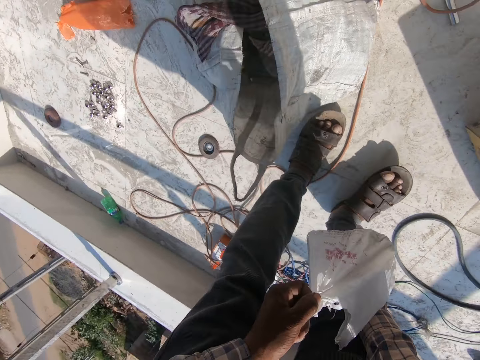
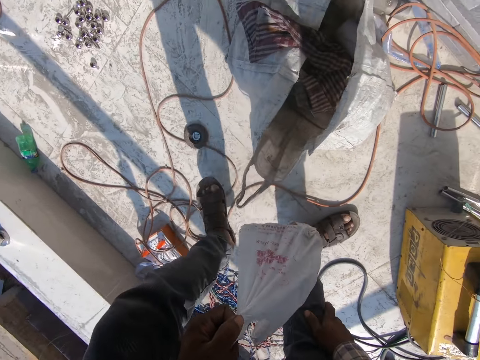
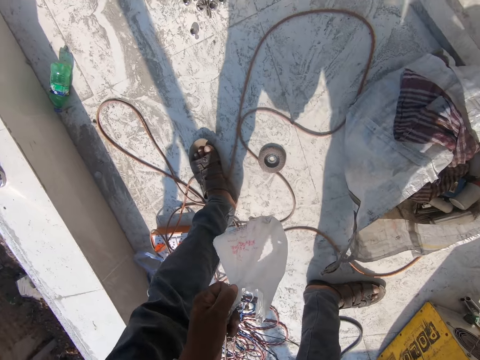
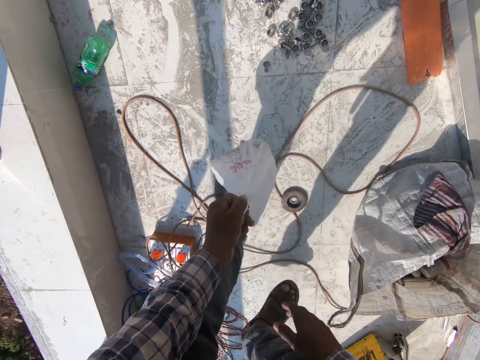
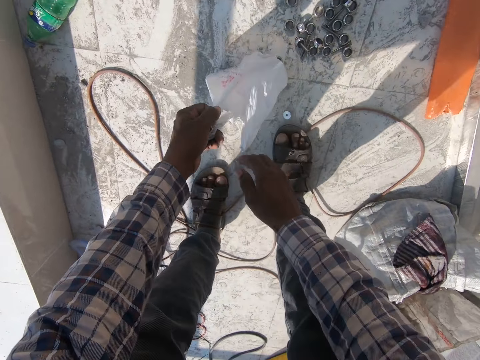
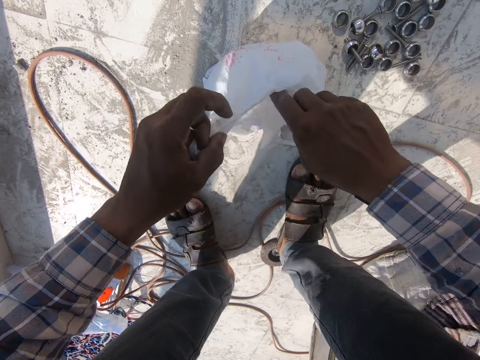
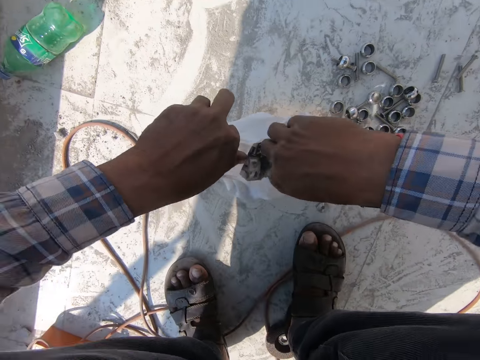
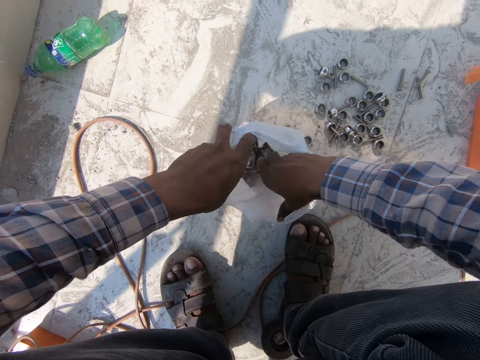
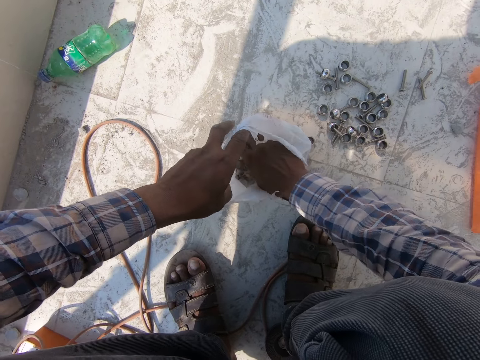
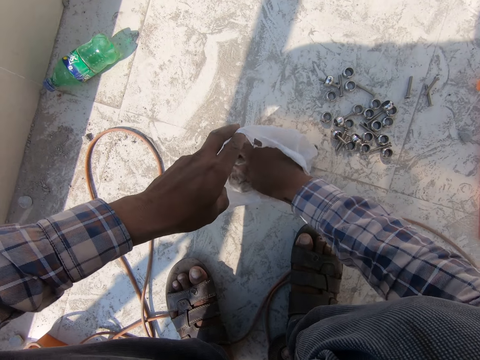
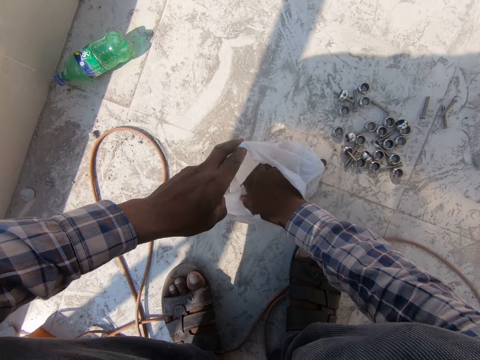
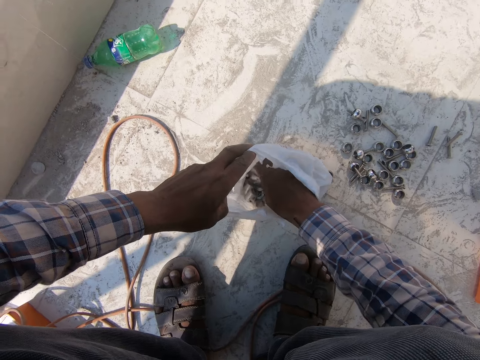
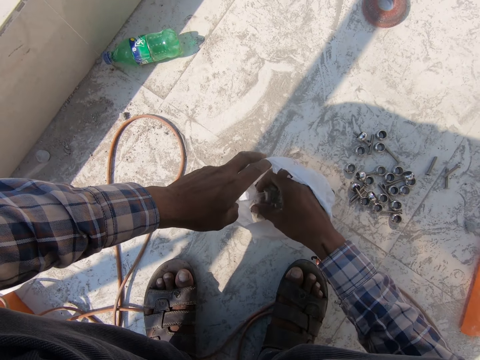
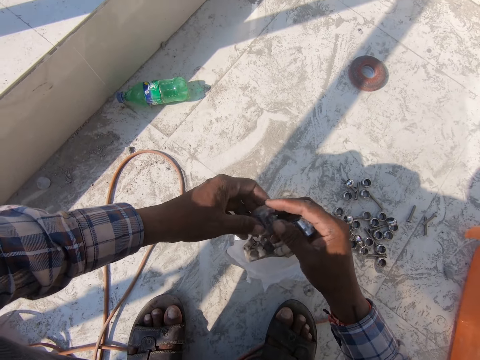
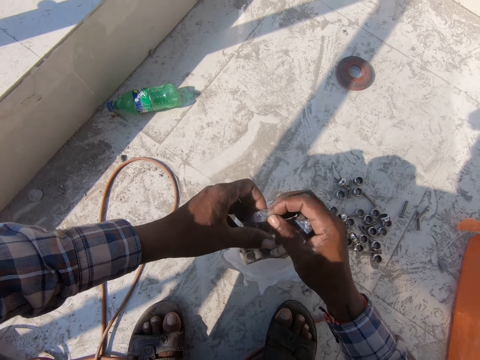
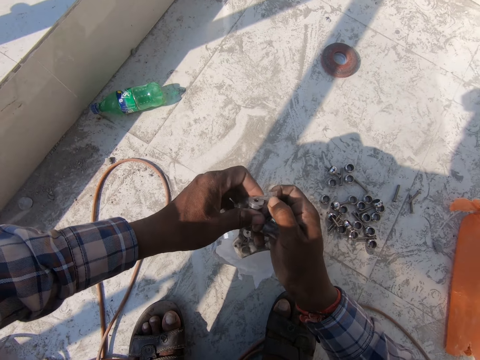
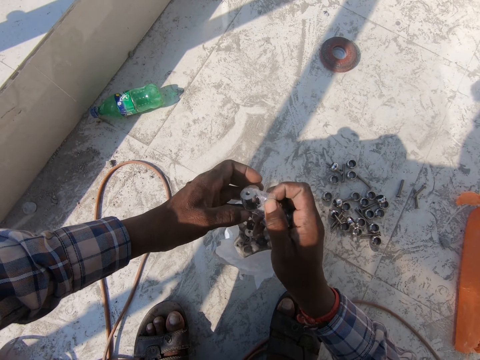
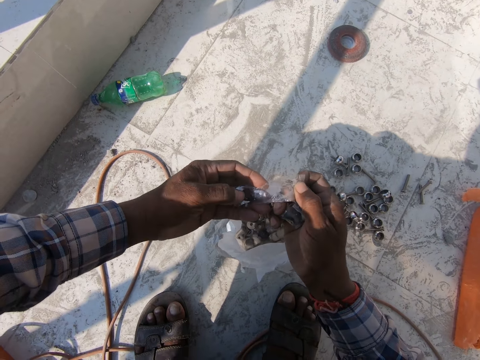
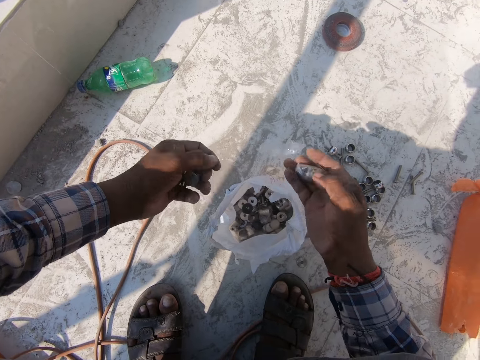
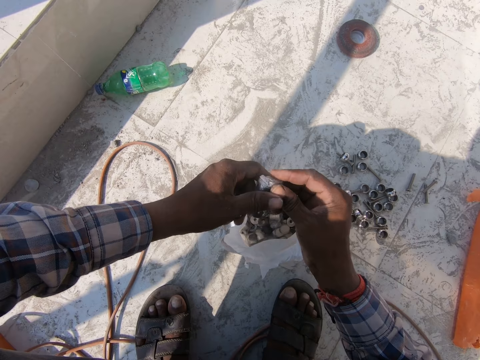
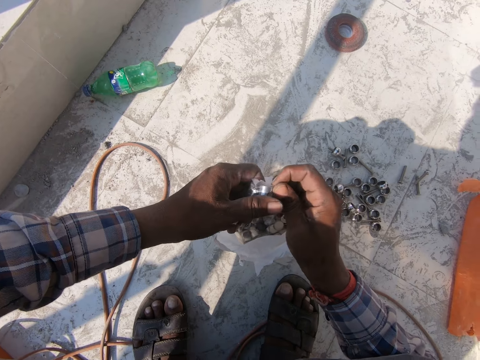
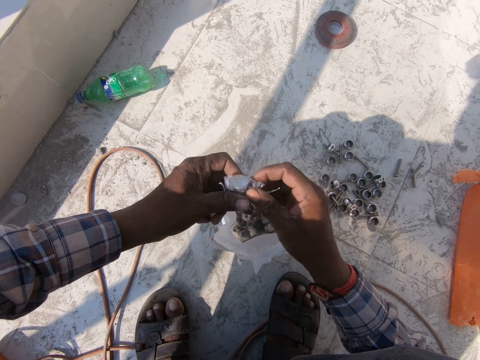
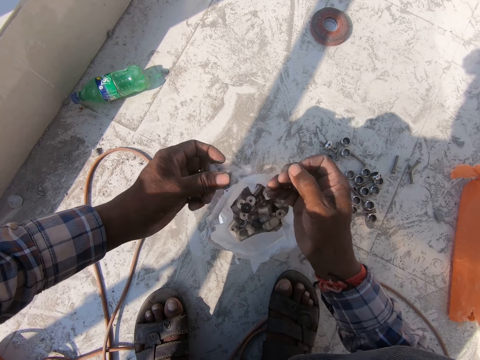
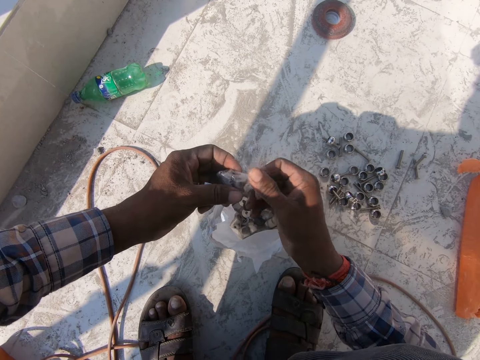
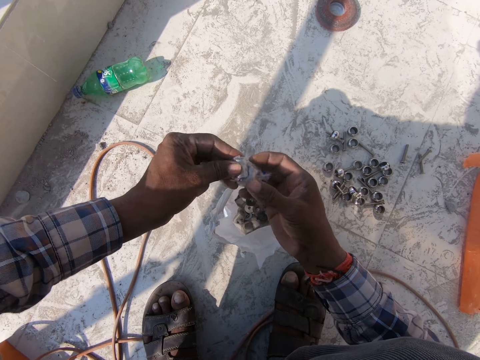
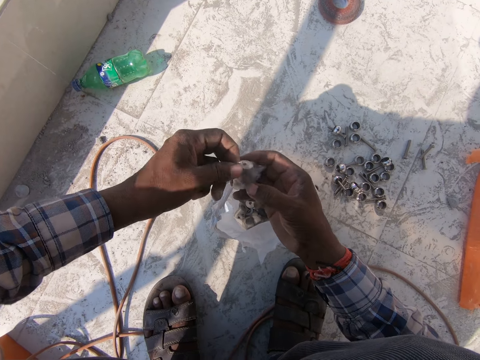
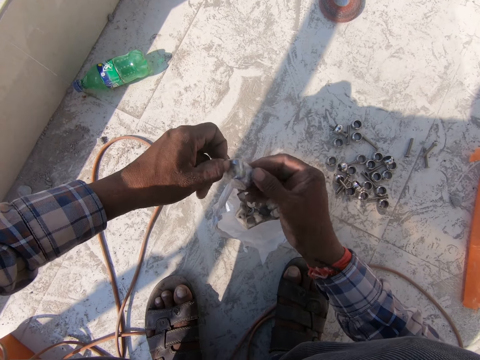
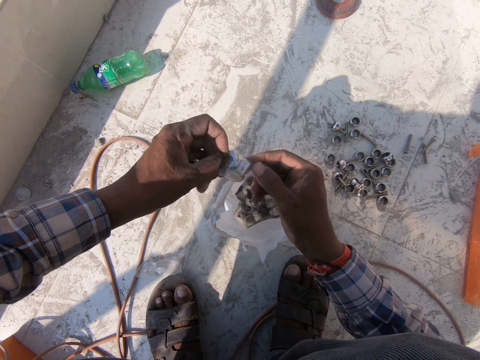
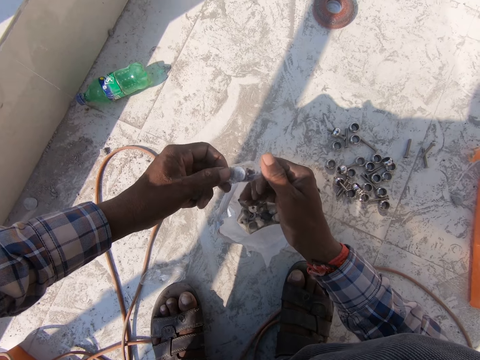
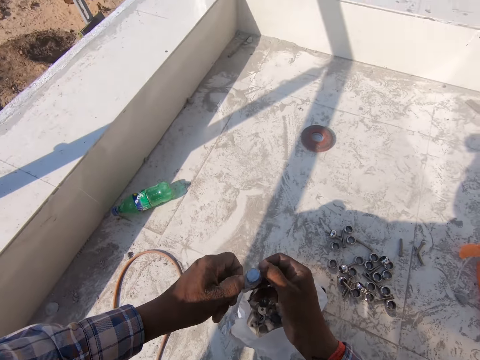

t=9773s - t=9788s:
The camera wearer drops the plastic paper bag. They open the plastic paper bag. They pick the metal connectors from the paper bag. They unwrap the metal connector seal.

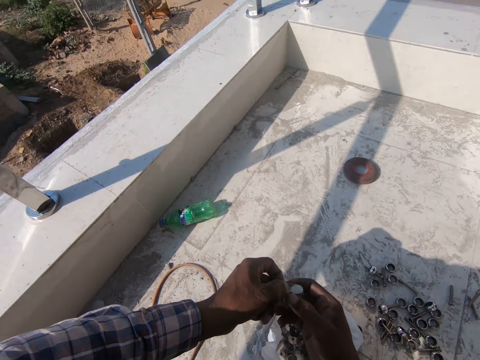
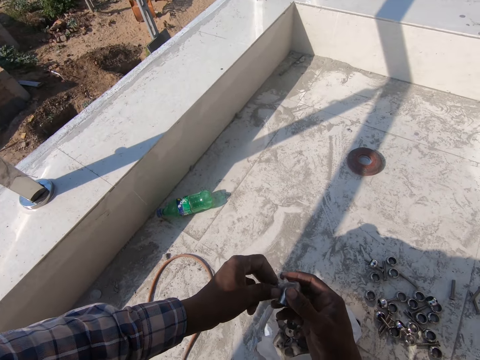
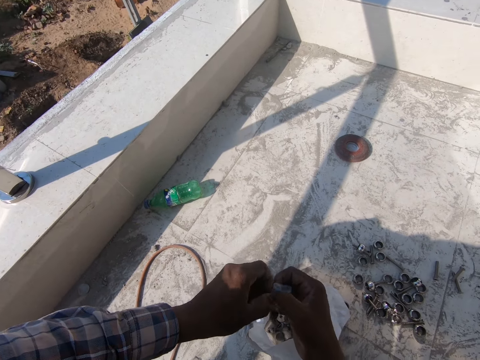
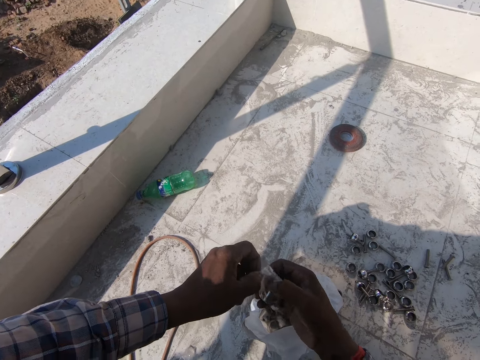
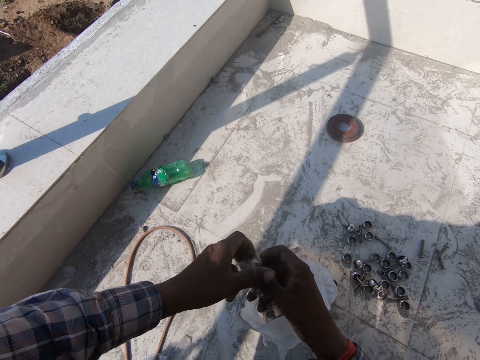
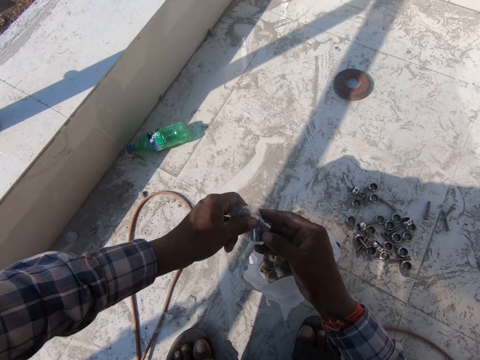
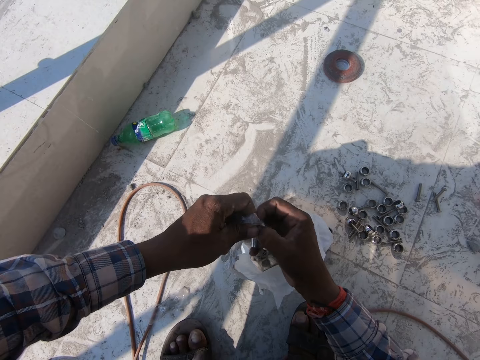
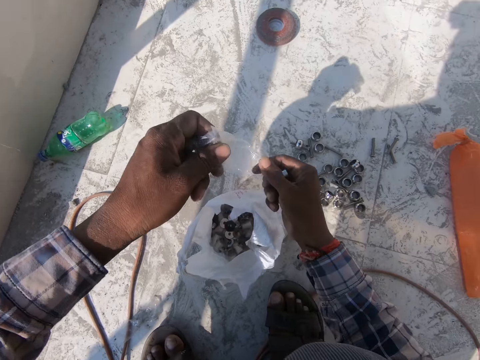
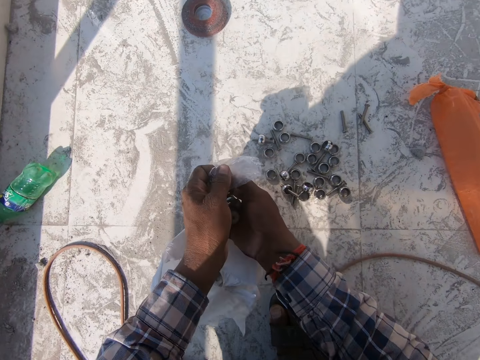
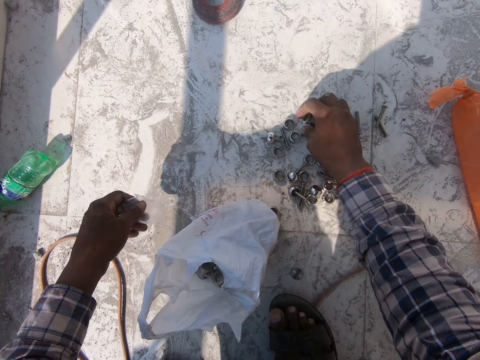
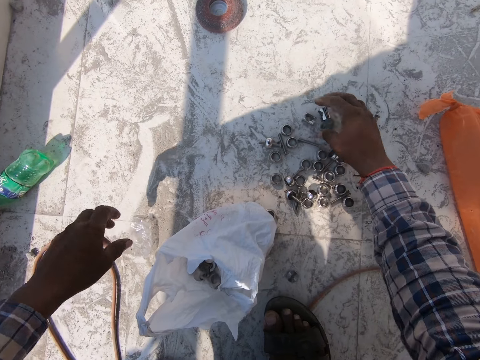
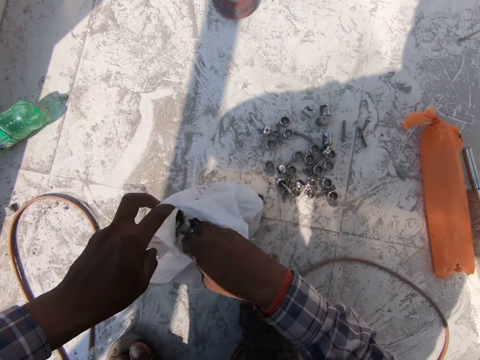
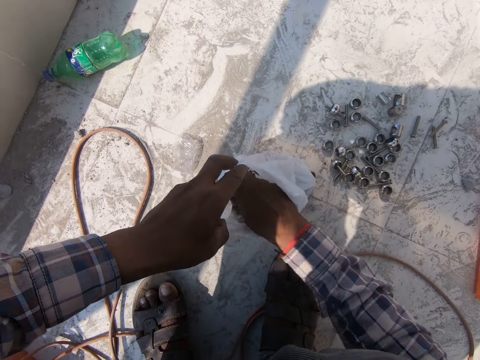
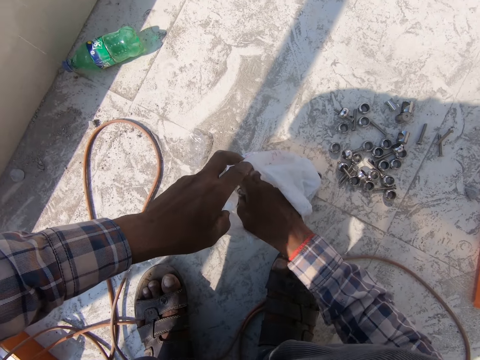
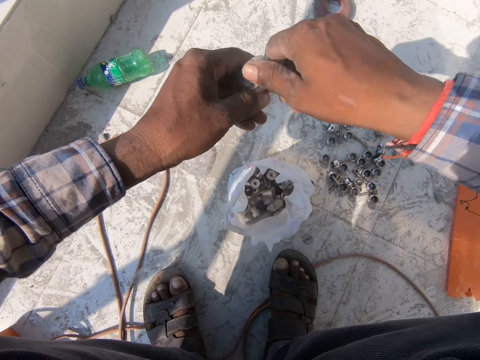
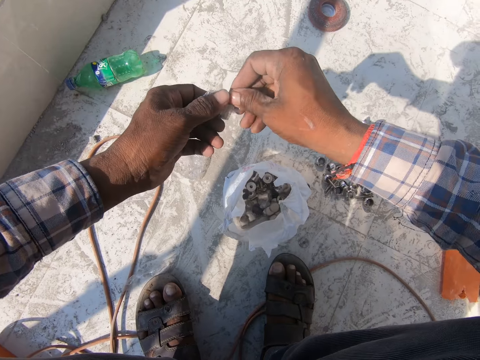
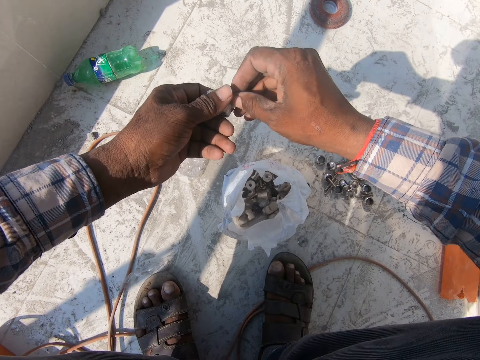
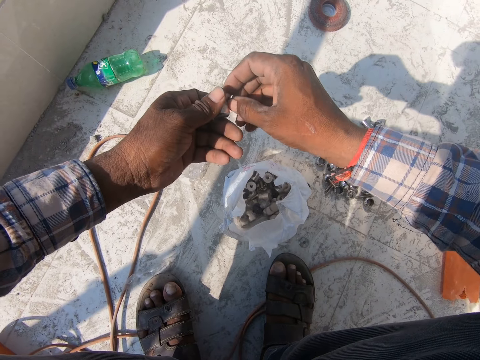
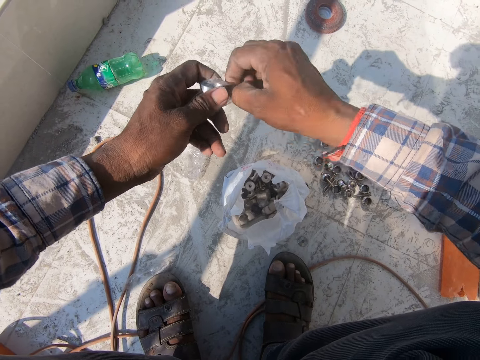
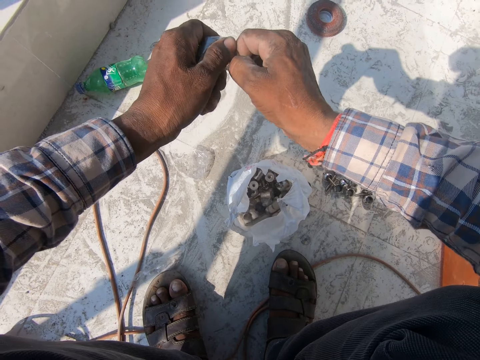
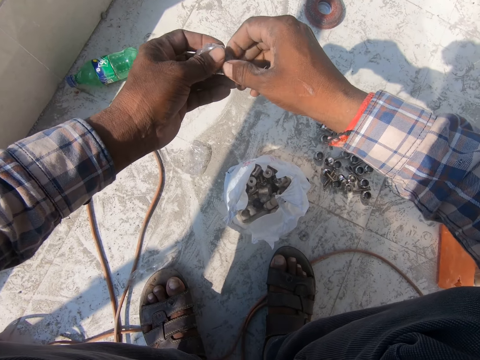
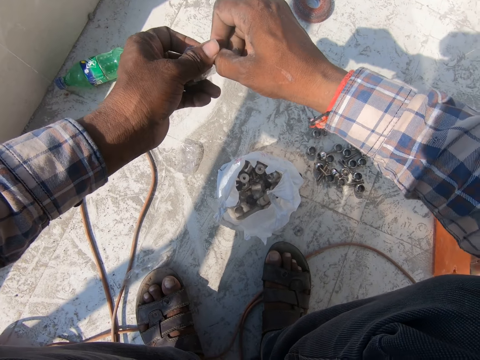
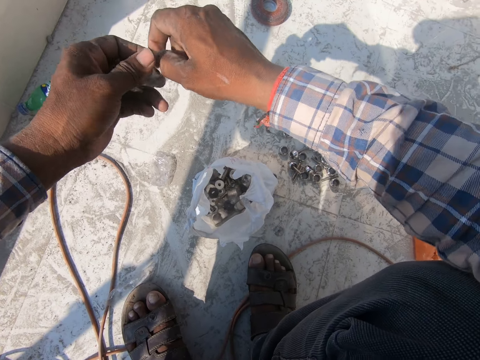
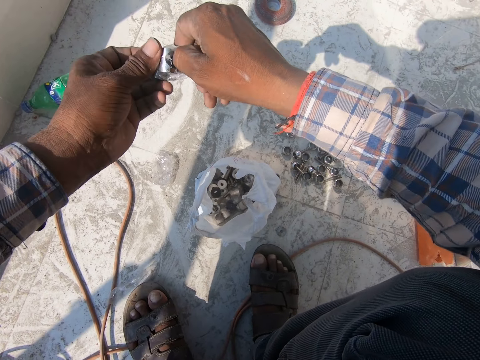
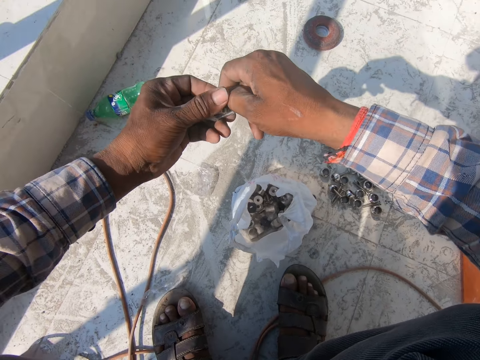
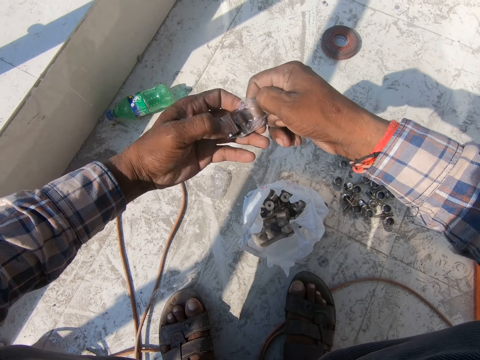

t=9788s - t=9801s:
The camera wearer drops the metal connector seals on the floor. They drop the metal connectors on the floor. They pick the metal connectors from the paper bag. They unwrap the metal connector seal.
